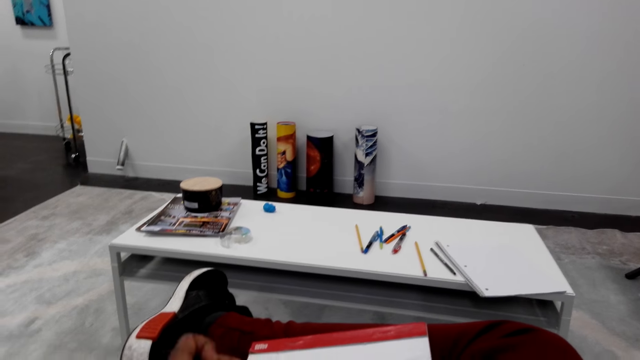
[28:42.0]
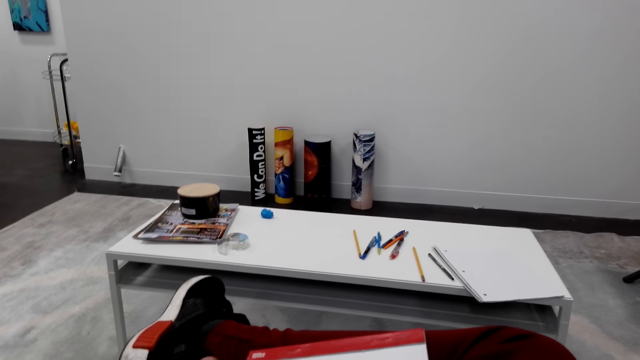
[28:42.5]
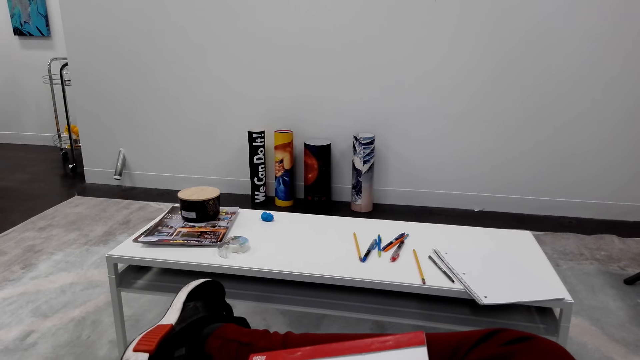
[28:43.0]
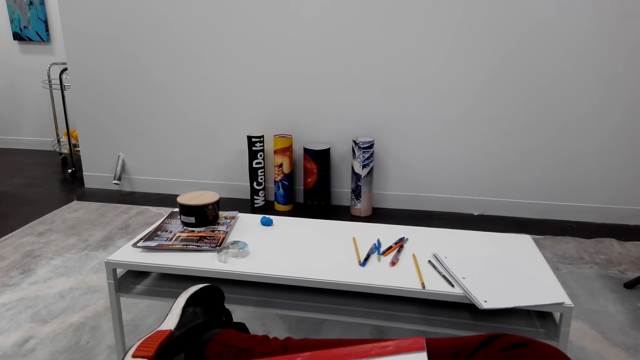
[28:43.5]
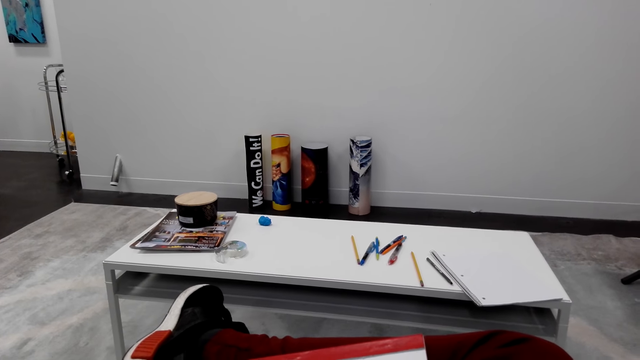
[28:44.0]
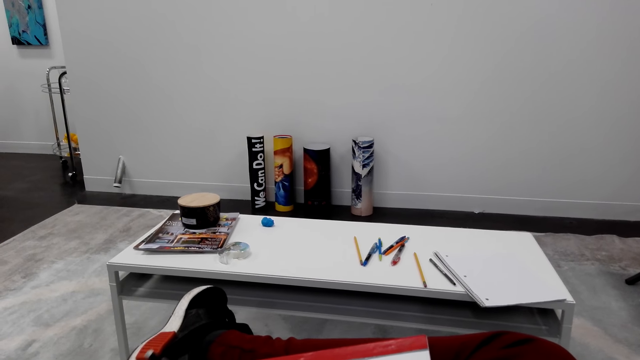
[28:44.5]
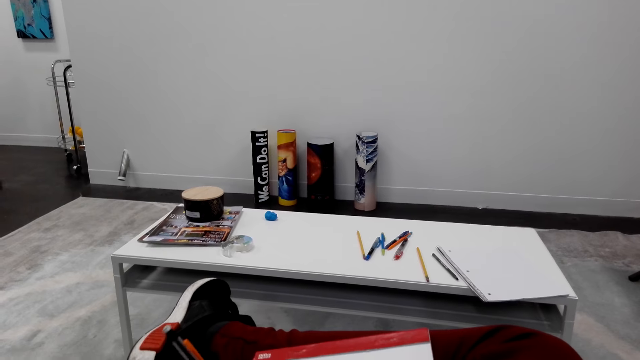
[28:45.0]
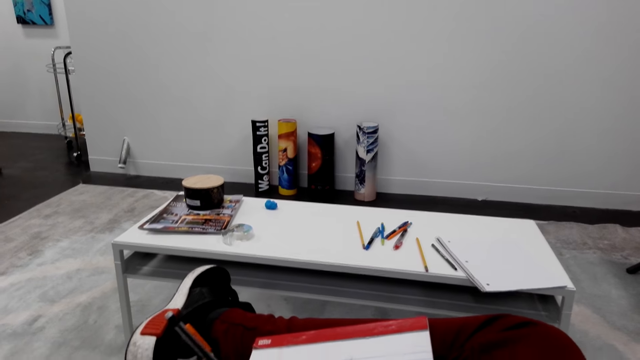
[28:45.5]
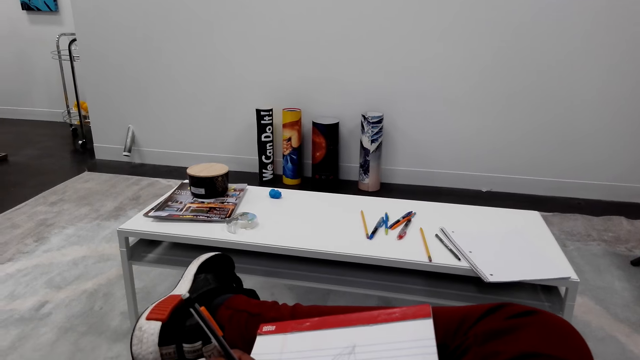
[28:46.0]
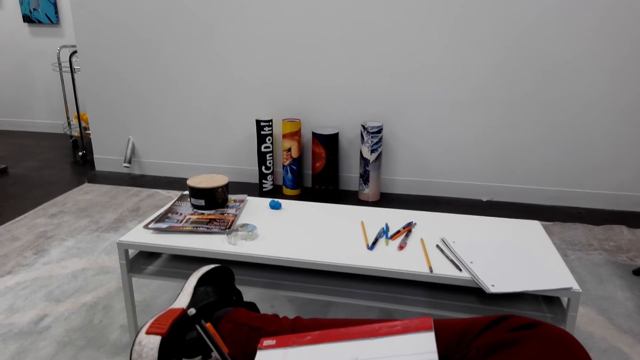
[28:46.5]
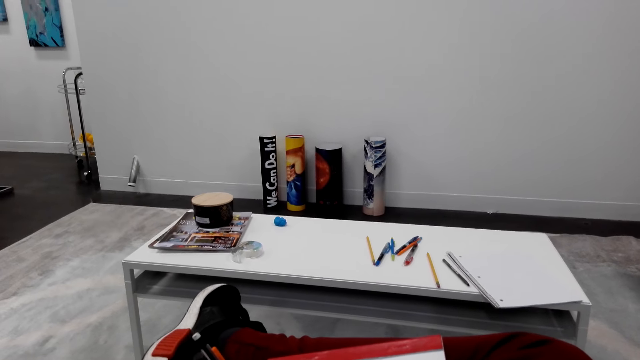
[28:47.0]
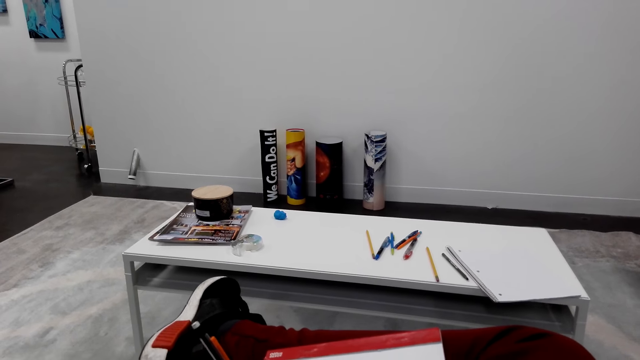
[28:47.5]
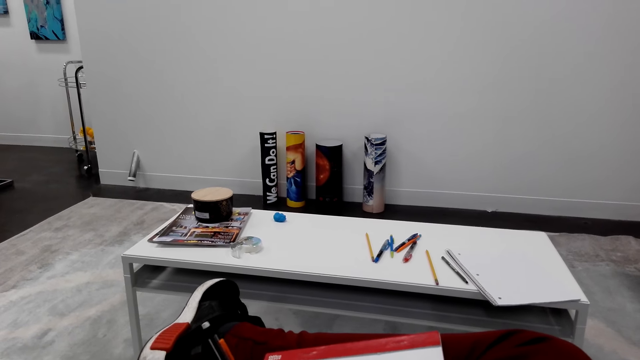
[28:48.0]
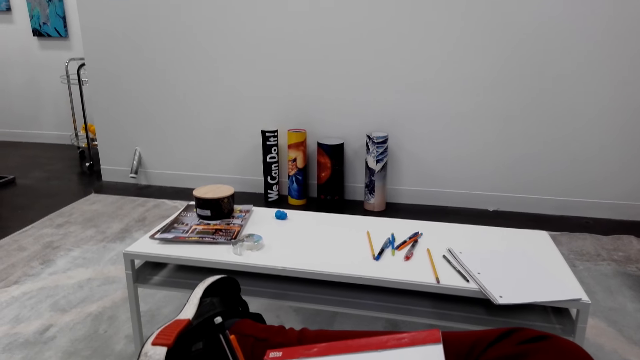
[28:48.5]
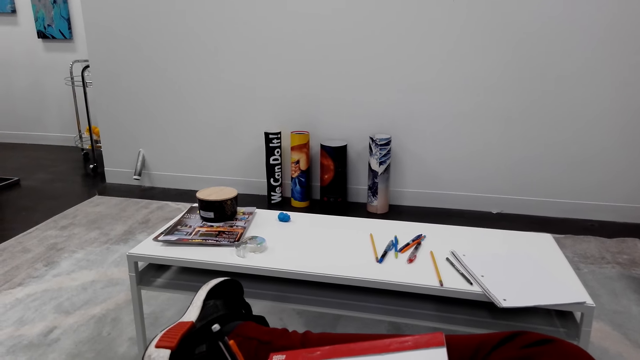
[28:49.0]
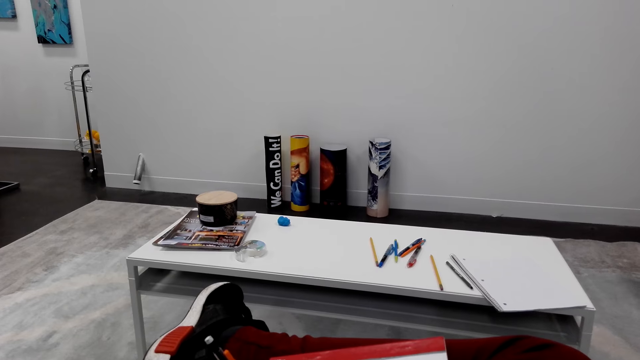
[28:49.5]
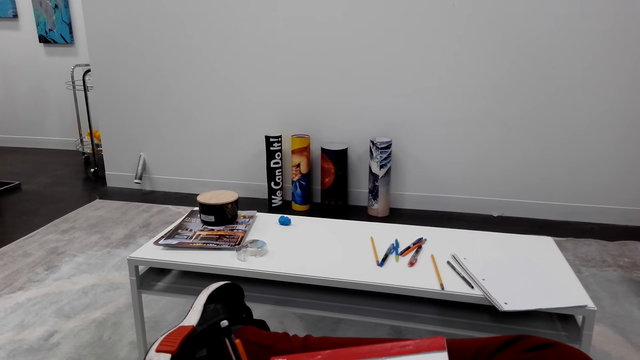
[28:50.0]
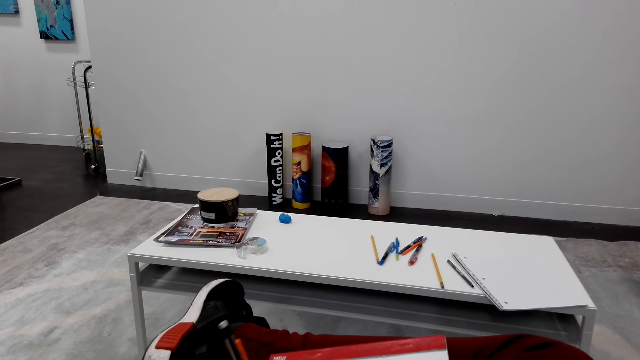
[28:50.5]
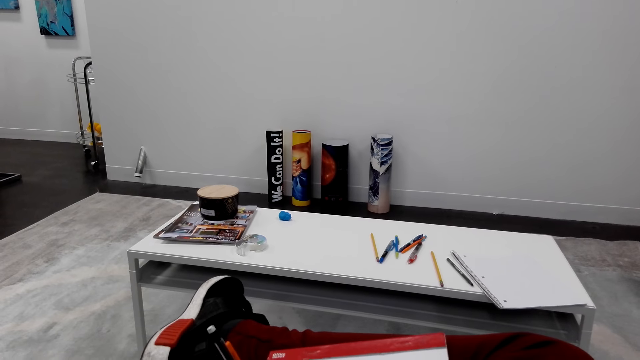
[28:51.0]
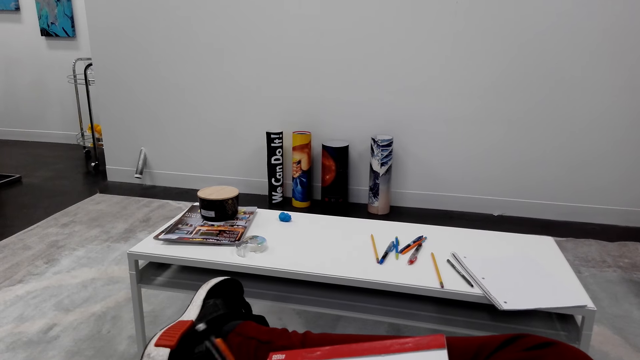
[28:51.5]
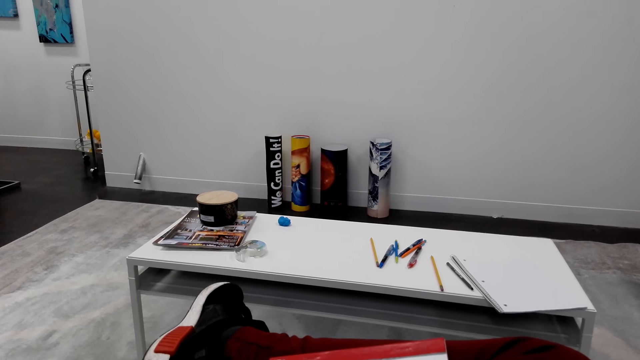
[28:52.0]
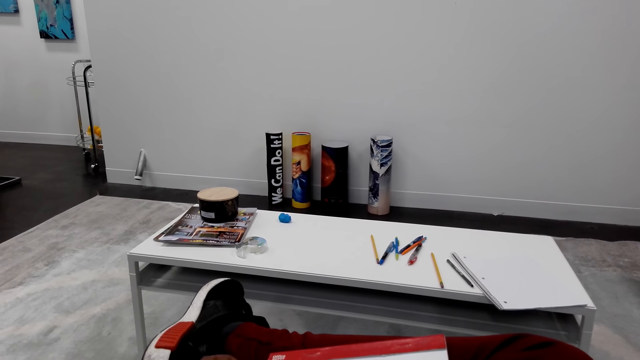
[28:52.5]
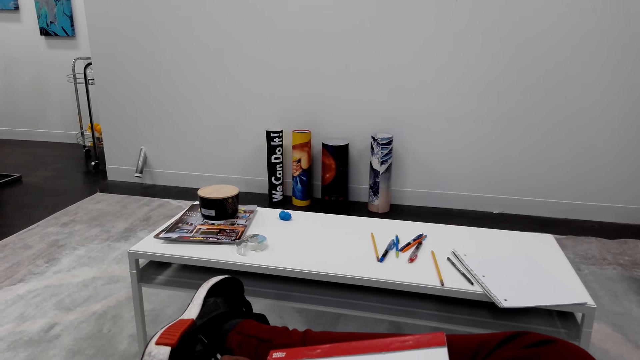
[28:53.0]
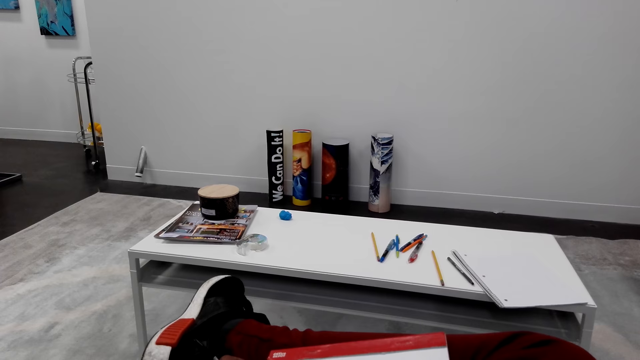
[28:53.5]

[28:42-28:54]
The camera wearer looks at the table. They converse. They draw on the book.

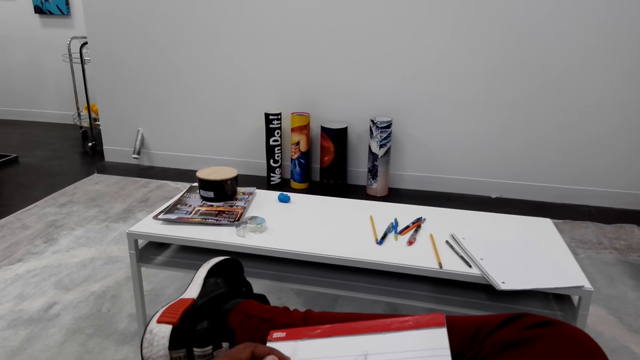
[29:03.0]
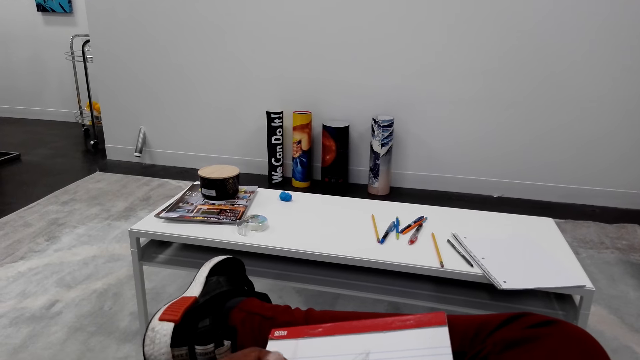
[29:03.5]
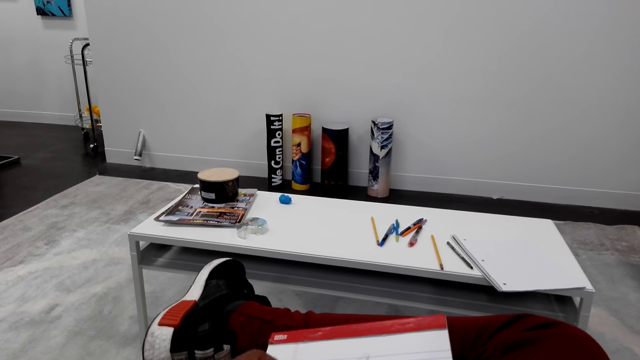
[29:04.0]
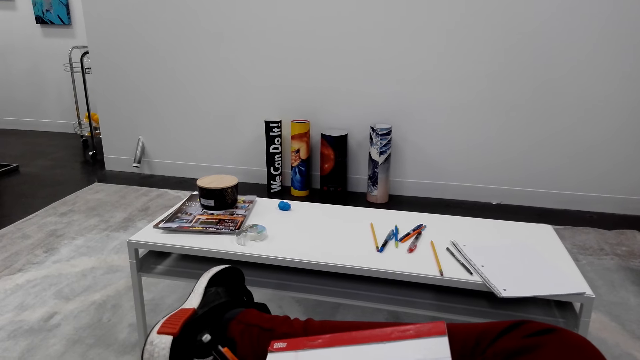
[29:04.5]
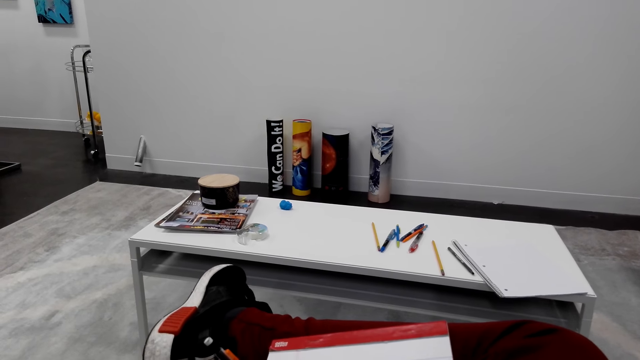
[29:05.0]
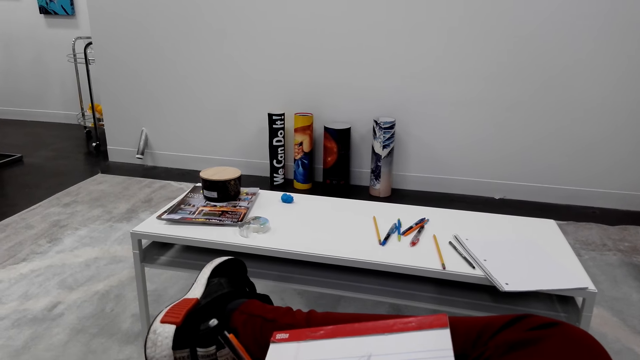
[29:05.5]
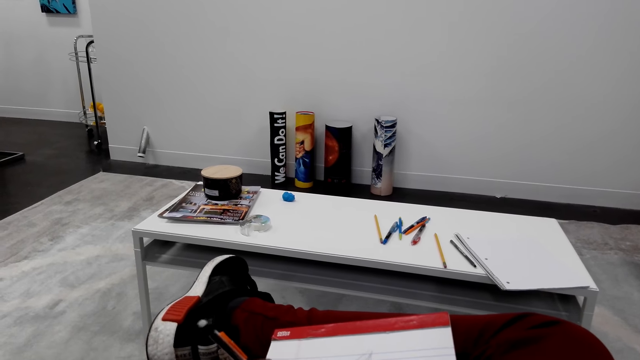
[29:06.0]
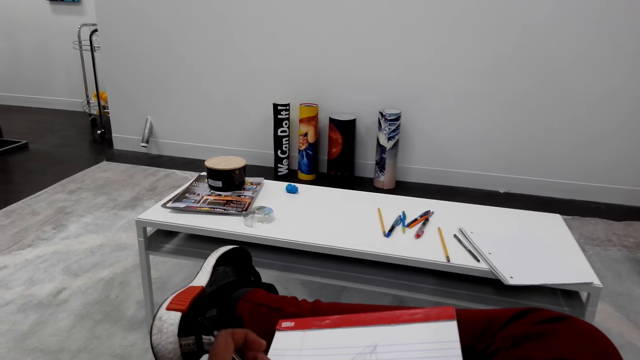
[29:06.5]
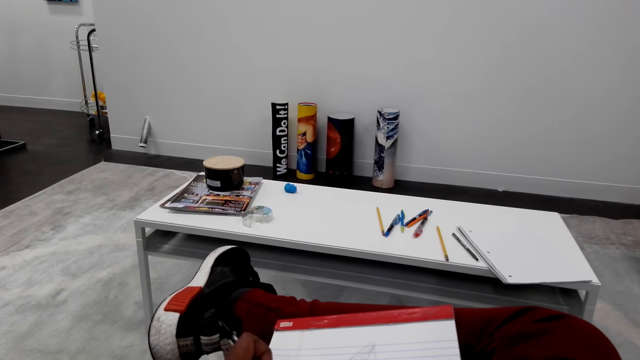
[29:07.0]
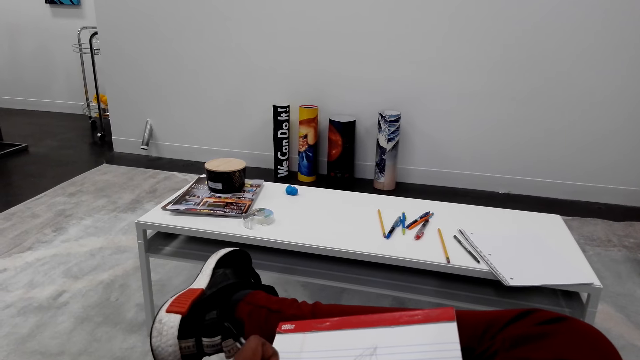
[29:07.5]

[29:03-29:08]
The camera wearer draws.

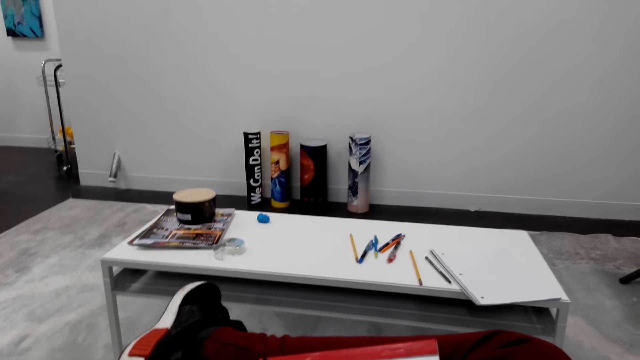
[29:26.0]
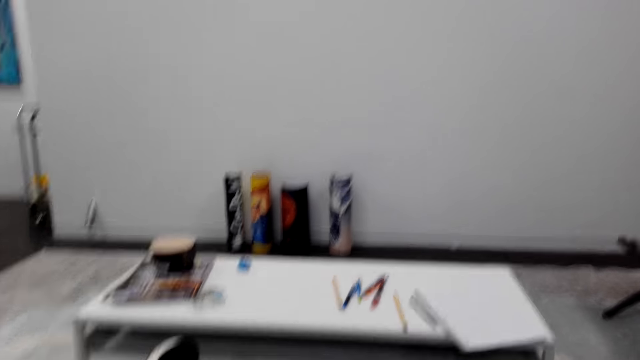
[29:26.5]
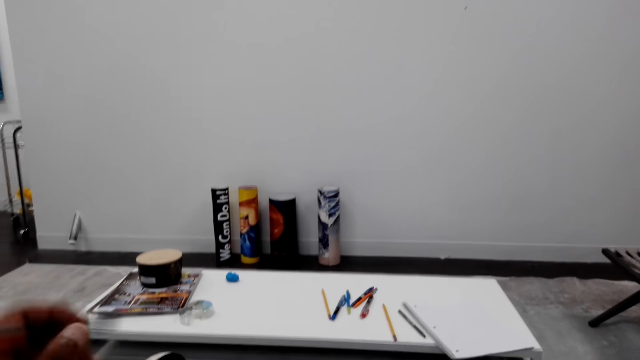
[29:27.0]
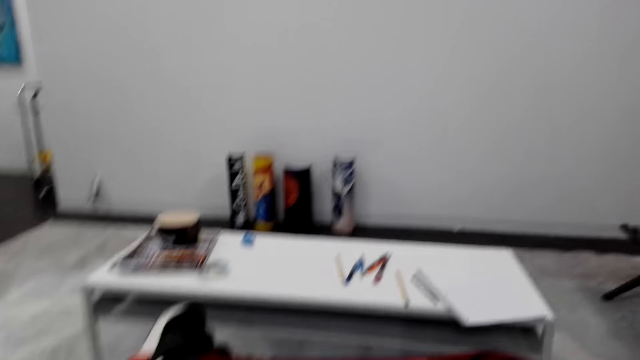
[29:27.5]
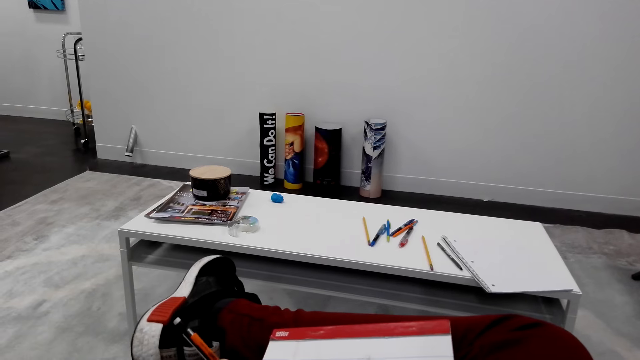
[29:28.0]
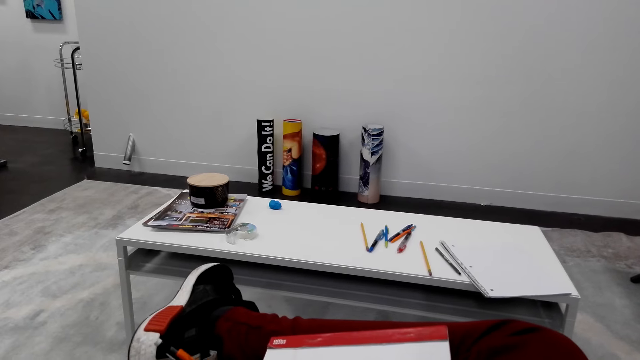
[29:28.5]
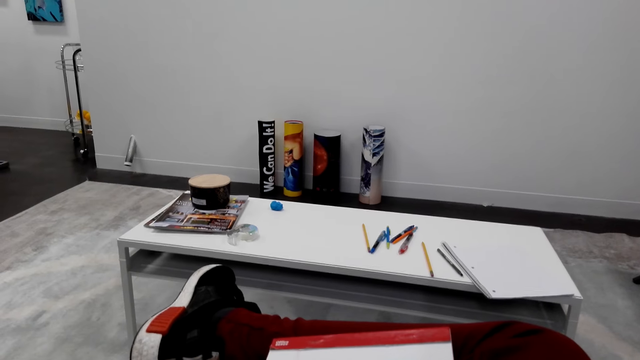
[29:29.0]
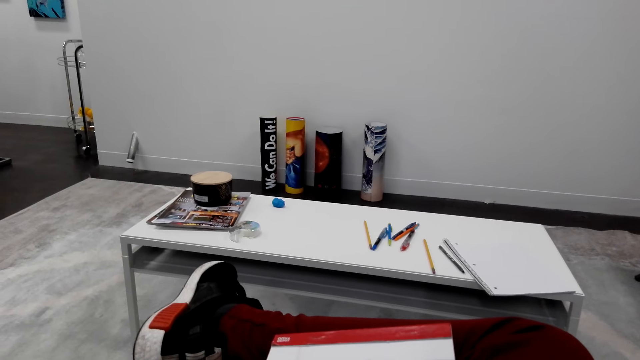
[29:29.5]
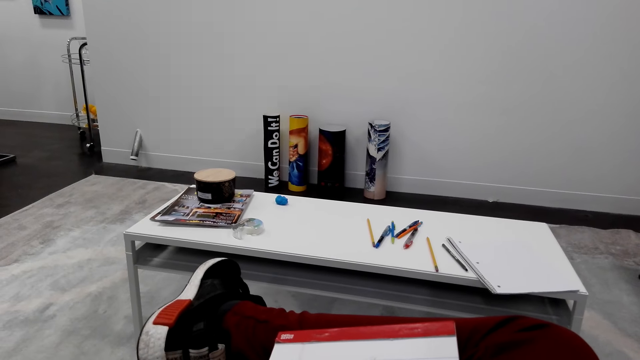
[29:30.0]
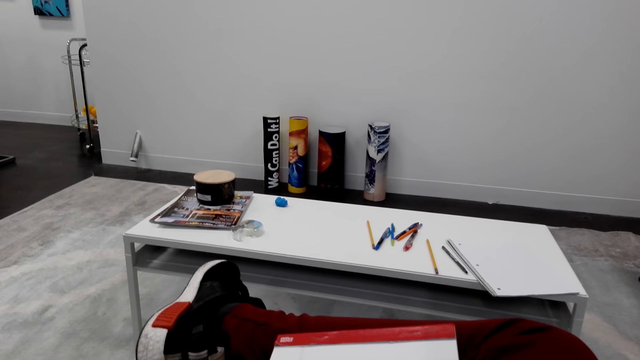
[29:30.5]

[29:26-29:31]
The camera wearer holds the pen.
